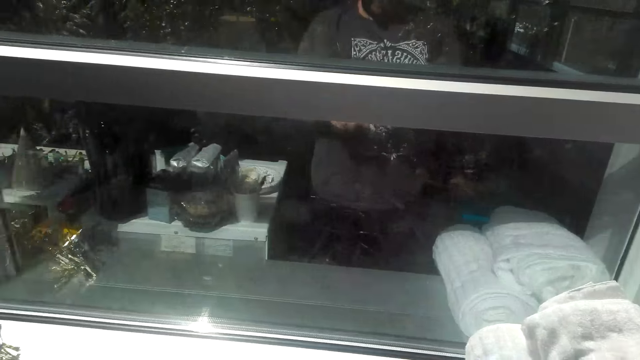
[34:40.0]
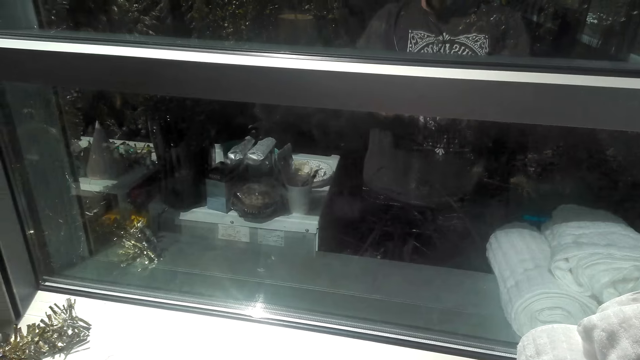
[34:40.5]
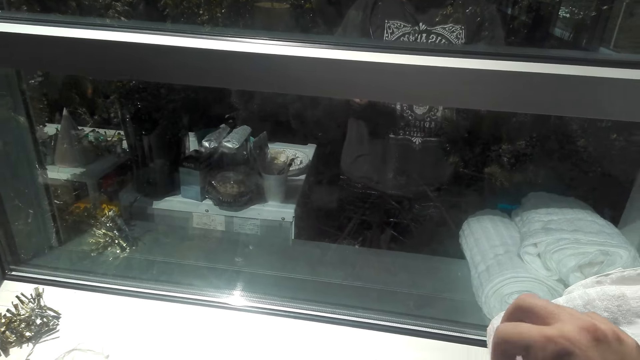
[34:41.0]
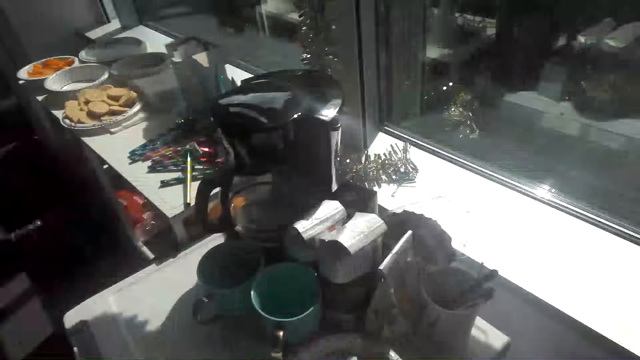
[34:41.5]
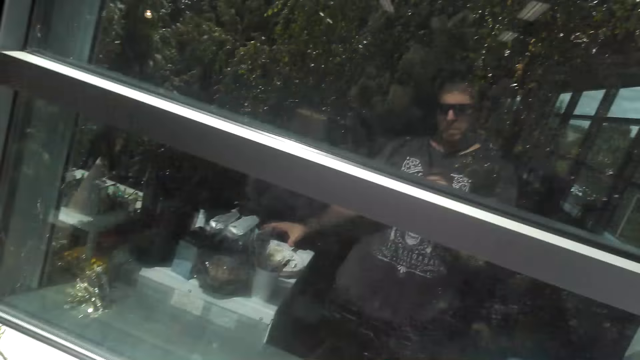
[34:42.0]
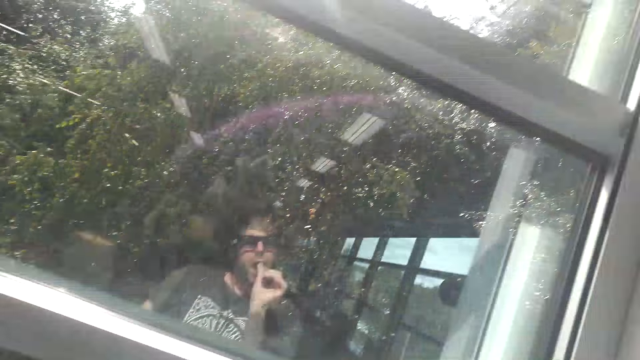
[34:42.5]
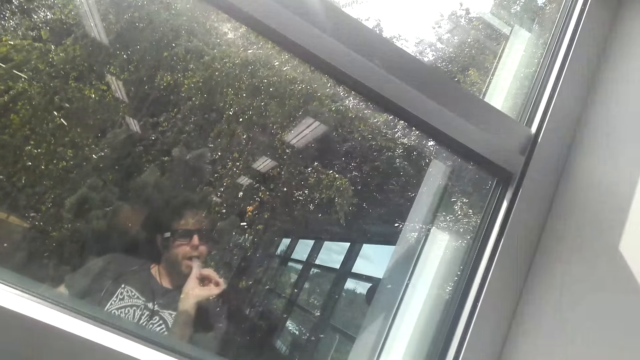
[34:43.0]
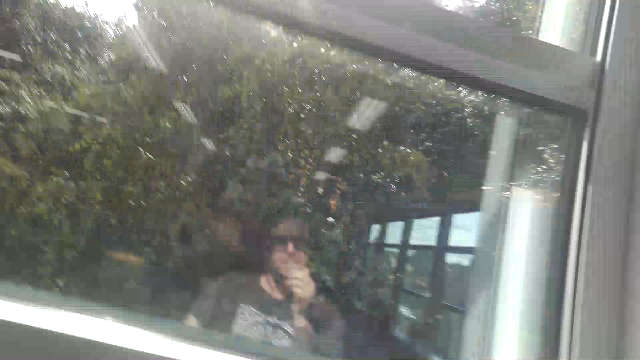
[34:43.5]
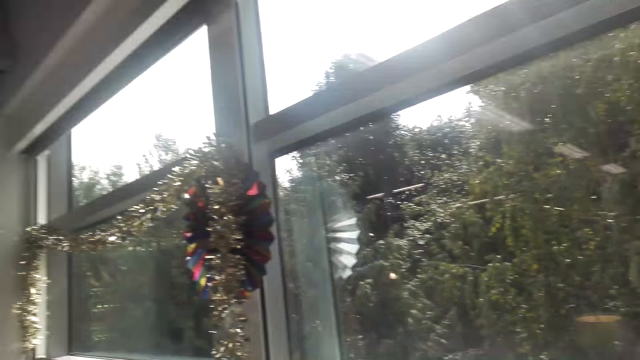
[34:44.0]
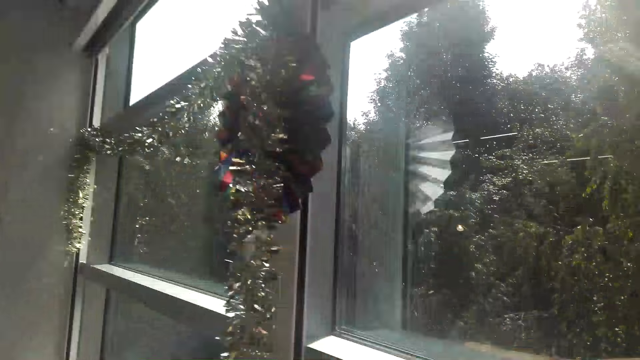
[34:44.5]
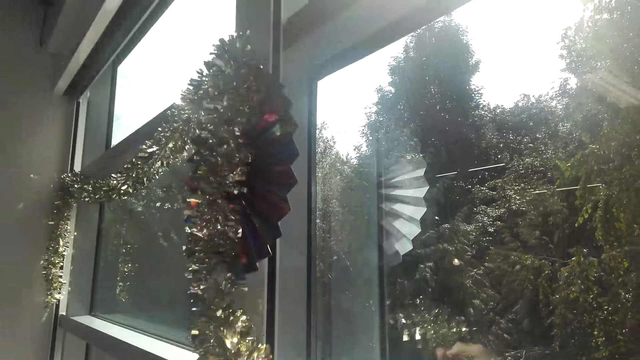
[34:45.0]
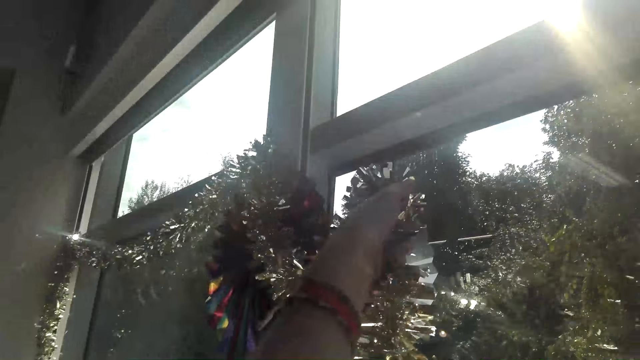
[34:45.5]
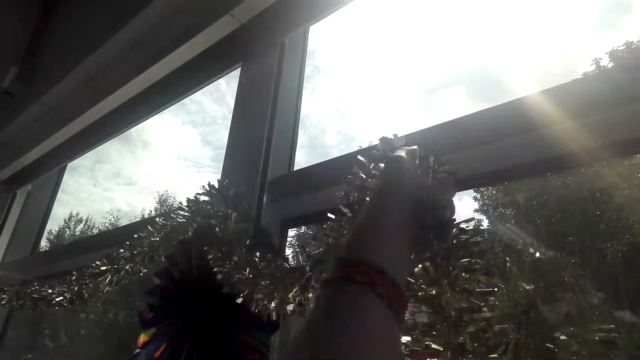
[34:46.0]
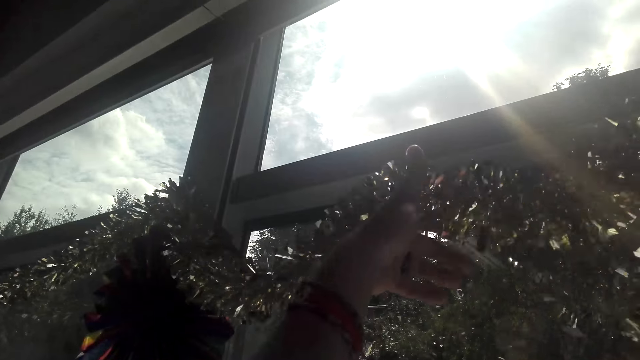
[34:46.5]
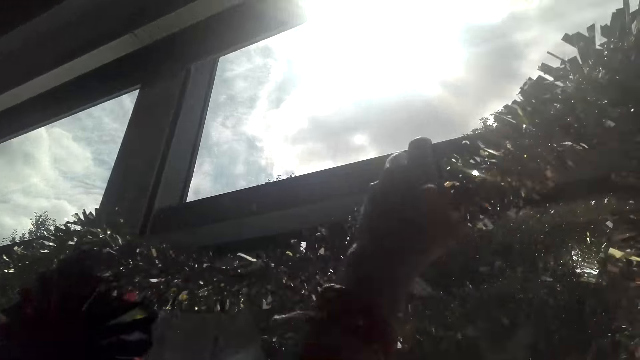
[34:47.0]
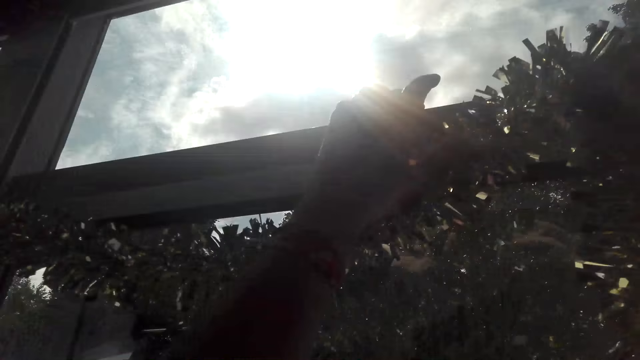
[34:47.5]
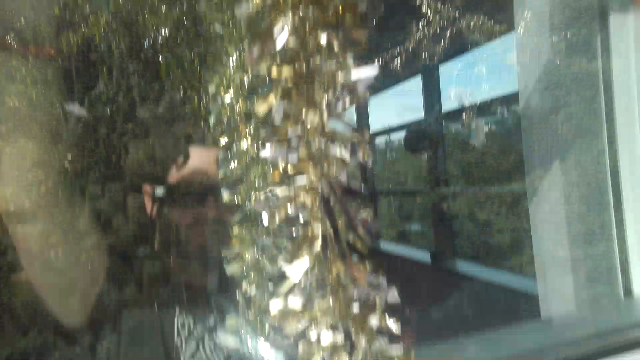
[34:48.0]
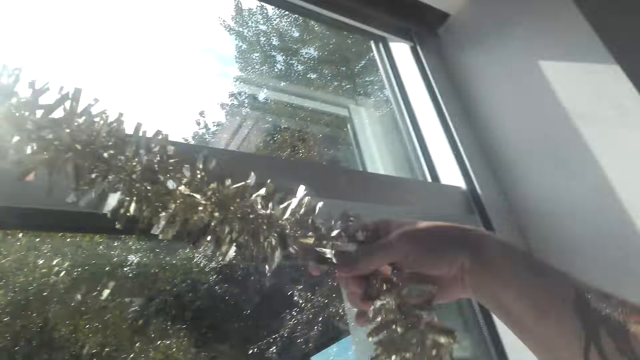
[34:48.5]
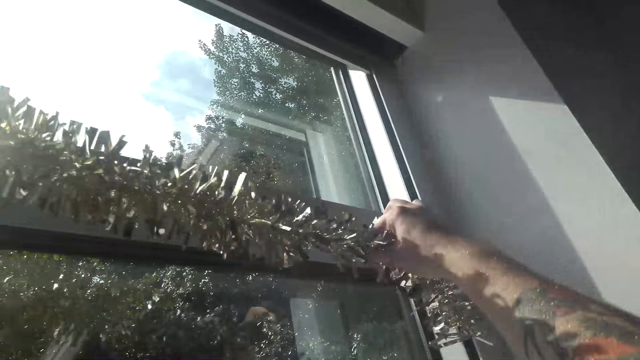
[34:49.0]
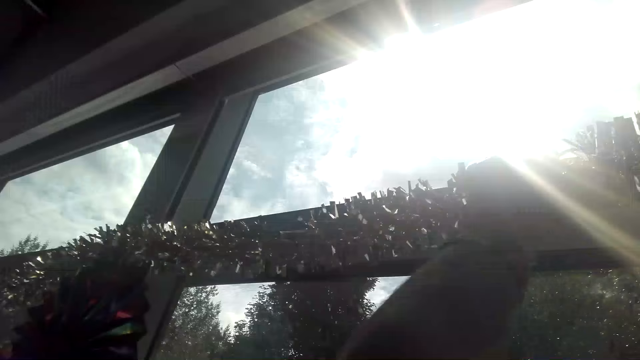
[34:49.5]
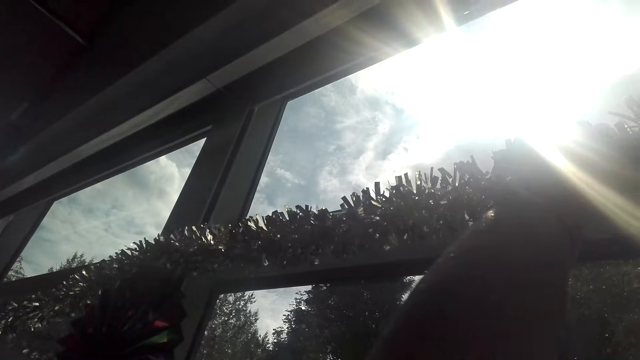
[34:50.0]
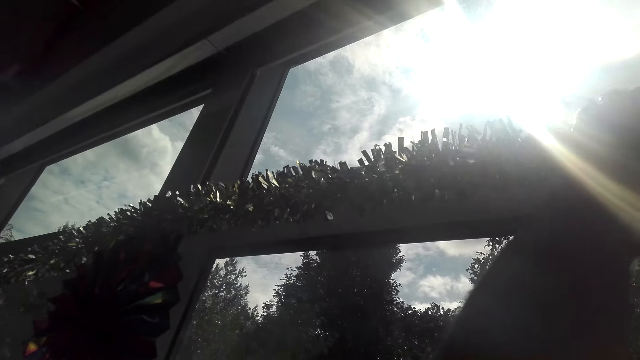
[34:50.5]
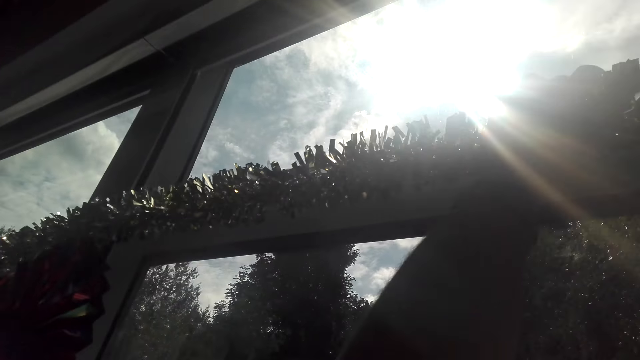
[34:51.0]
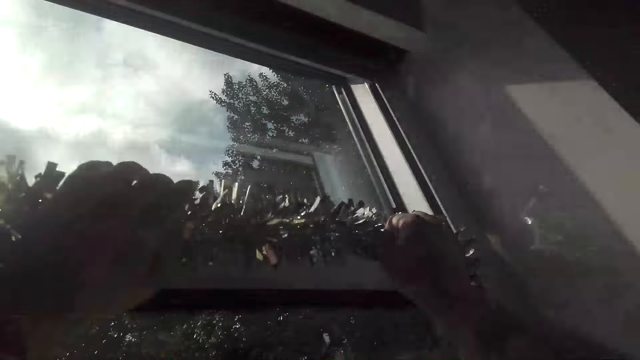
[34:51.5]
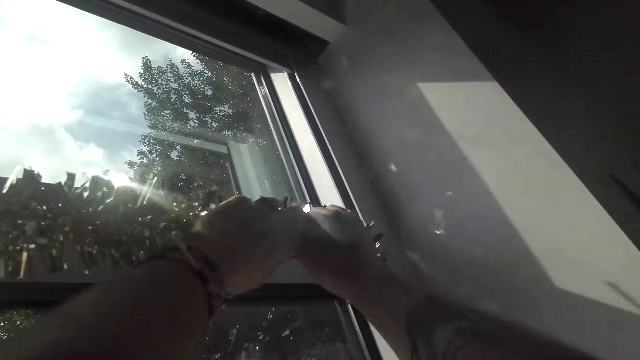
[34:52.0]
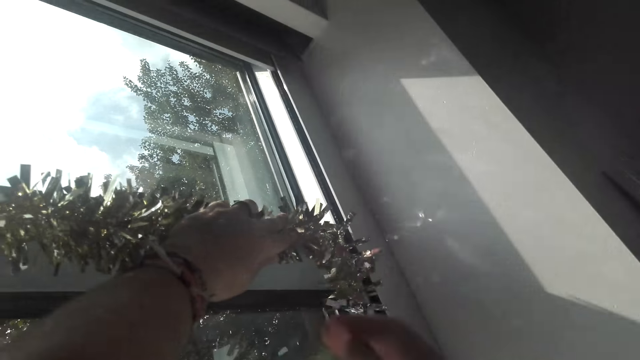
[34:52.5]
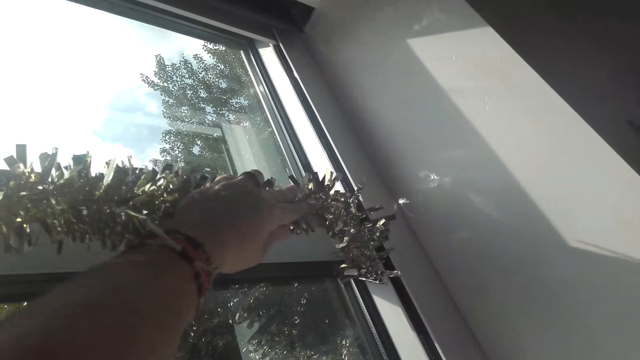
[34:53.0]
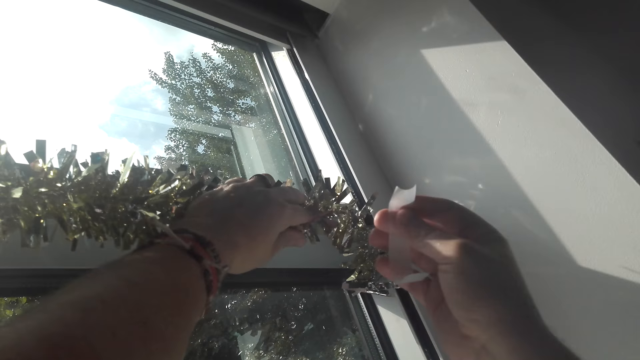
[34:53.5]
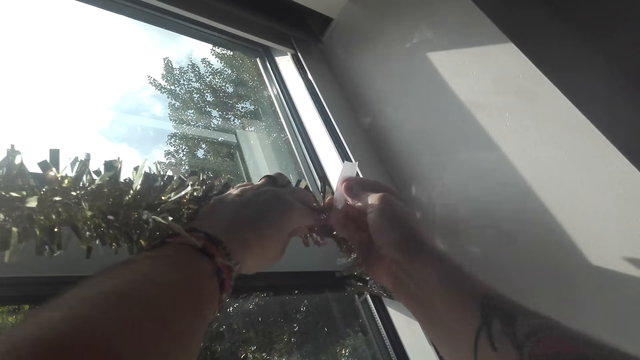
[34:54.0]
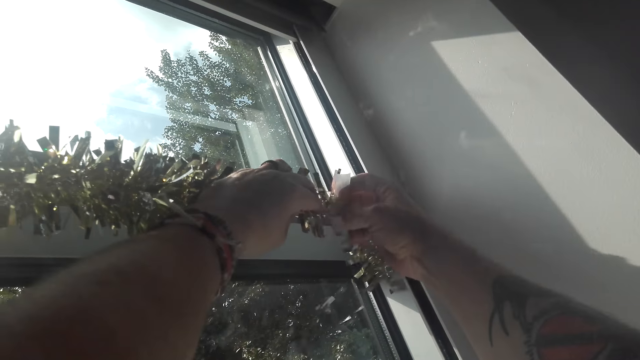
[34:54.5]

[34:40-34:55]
The camera wearer walks around the room. They do something. They lift up the hand. They walk around the room. They place the thumb in the mouth. They hold the decorative ribbon with both hands. They hang the decorative ribbon on the window. They put the hand down.

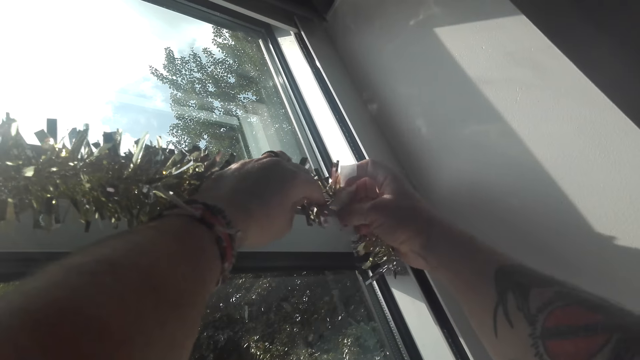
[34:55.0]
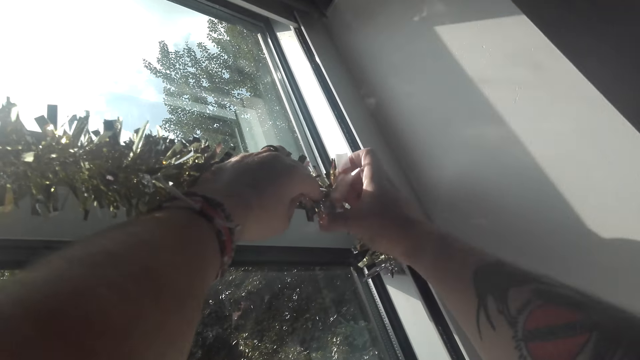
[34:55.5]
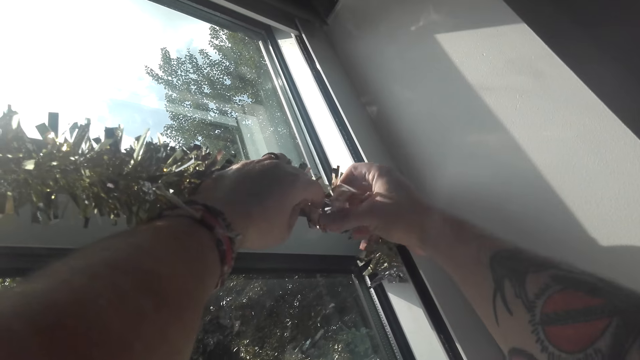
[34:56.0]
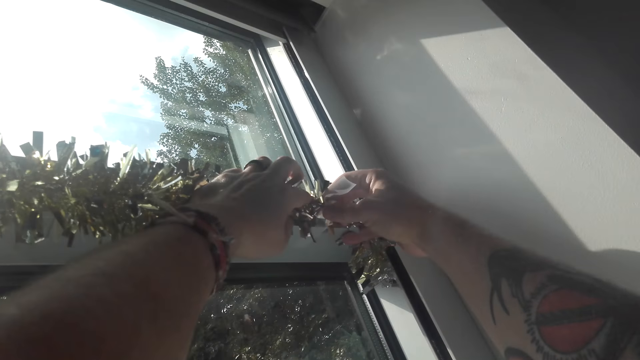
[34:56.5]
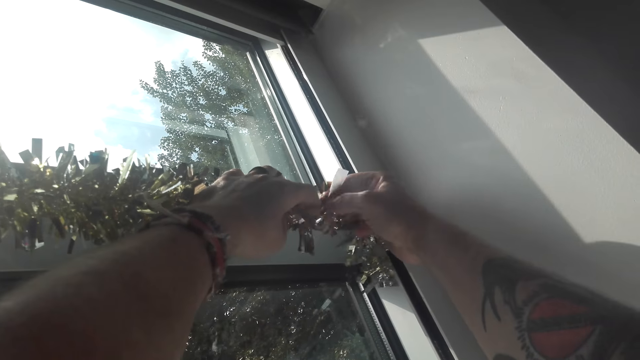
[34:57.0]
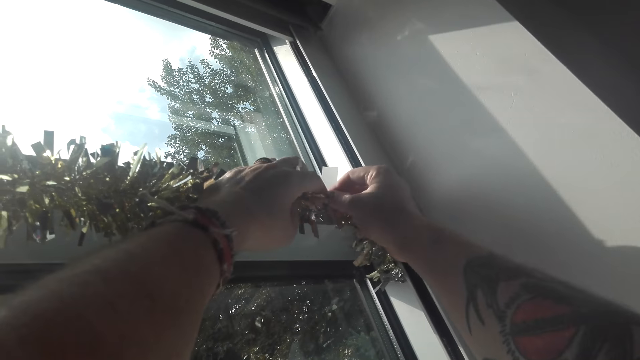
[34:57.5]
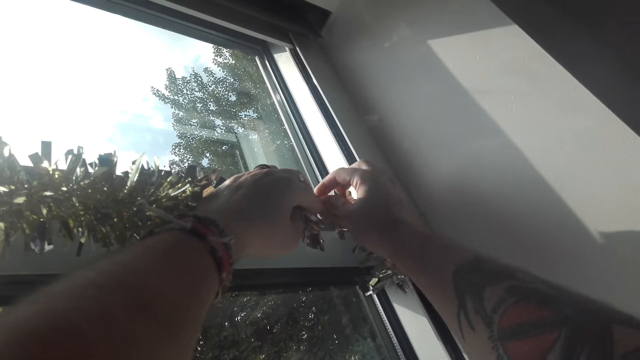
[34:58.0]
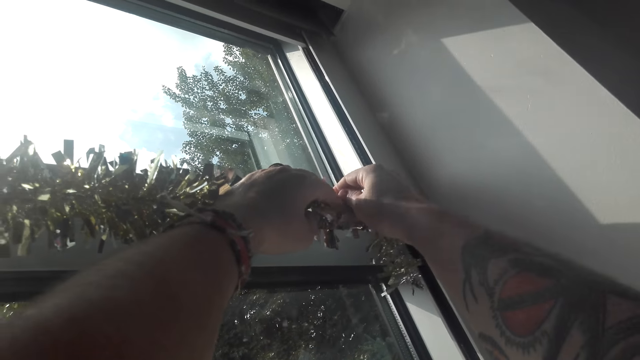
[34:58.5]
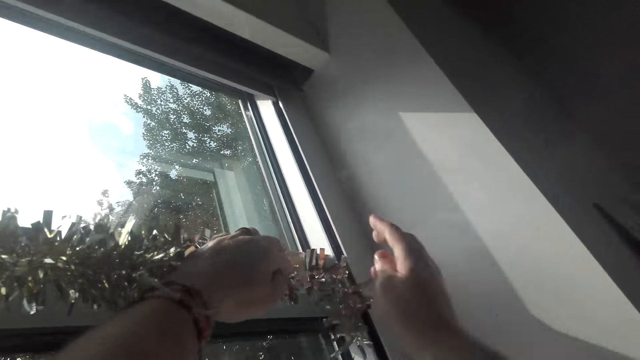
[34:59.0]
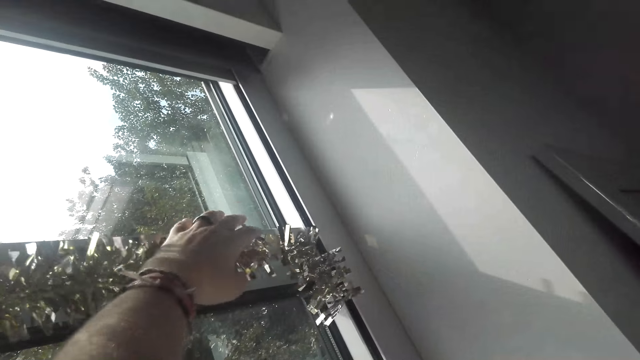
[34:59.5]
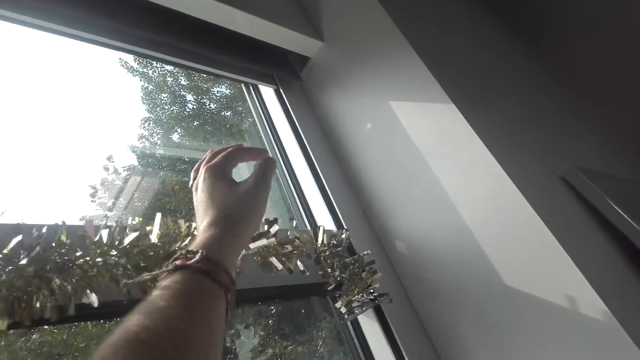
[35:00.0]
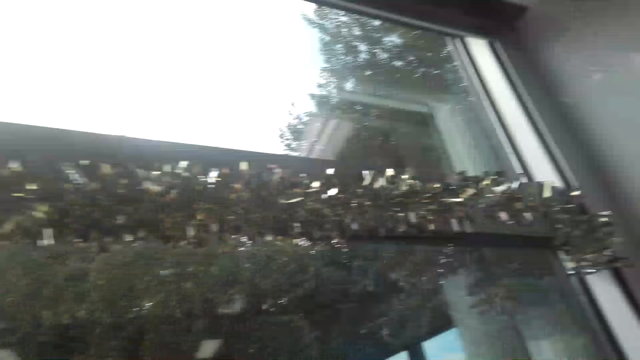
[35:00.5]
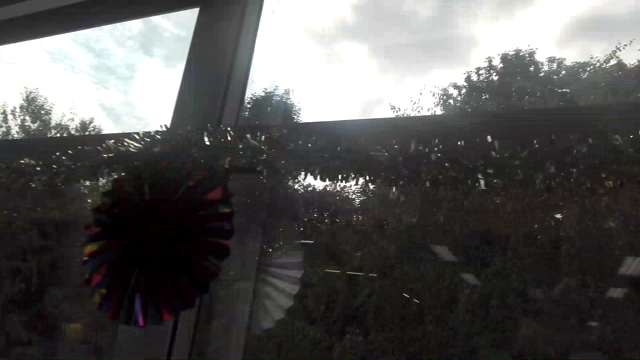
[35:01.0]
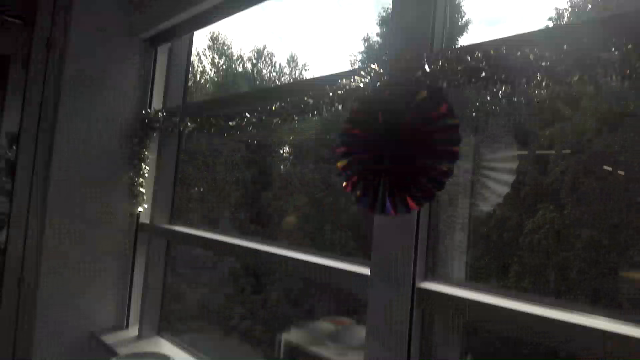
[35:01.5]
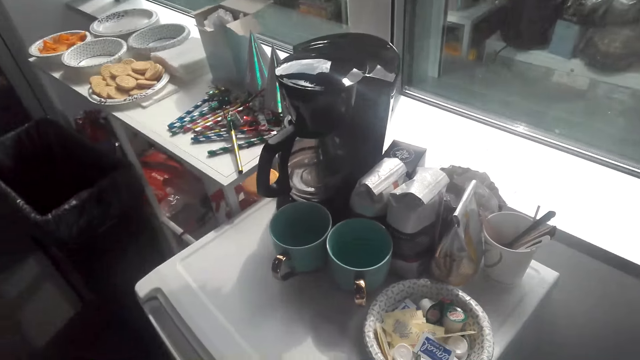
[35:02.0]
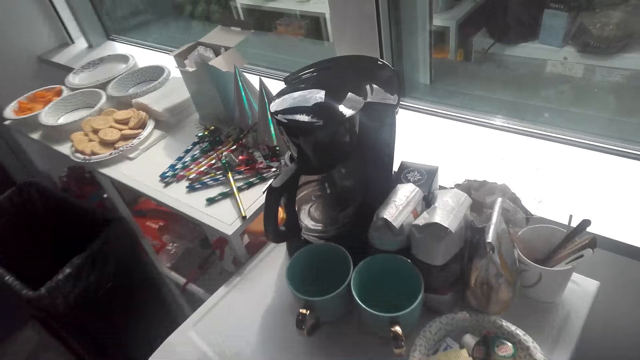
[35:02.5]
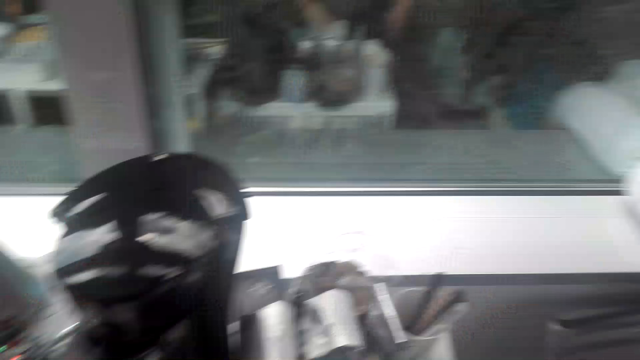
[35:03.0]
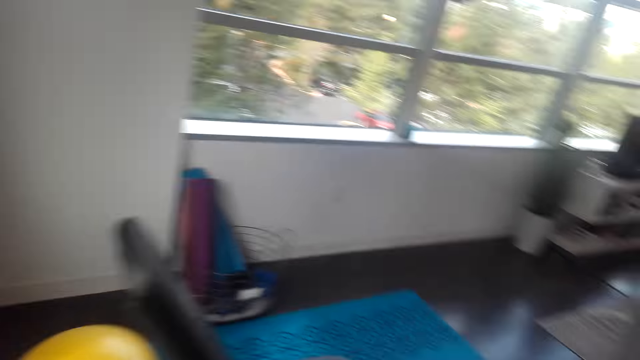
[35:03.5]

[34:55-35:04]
The camera wearer puts the sole tape on the decorative ribbon. They put the hand down. They walk around the room.
